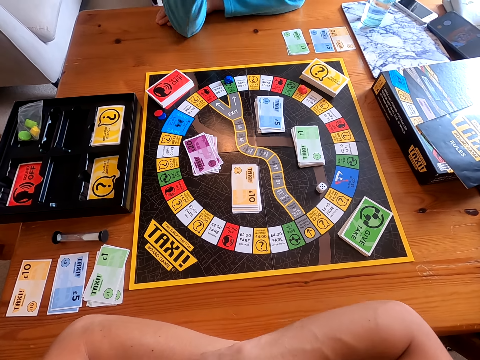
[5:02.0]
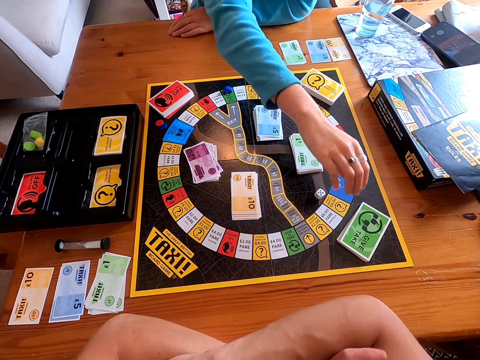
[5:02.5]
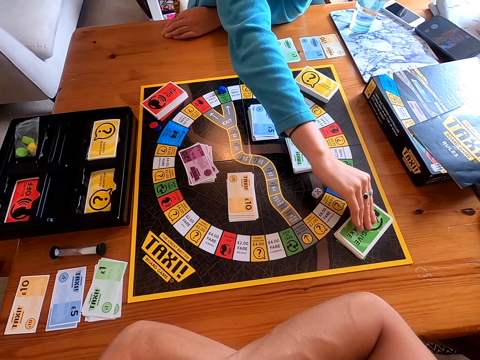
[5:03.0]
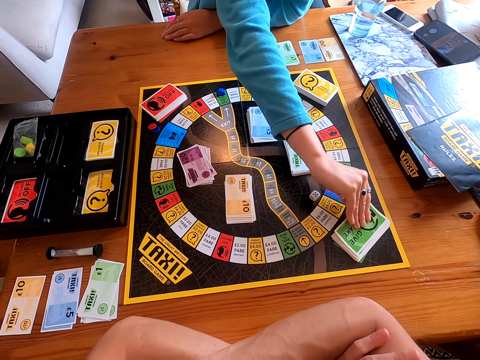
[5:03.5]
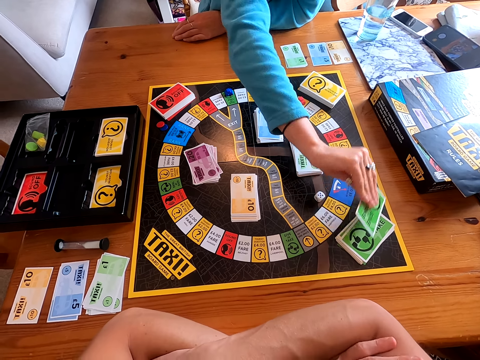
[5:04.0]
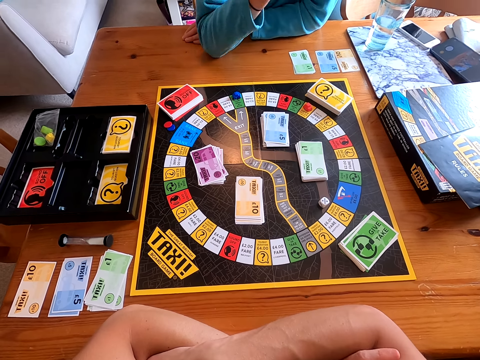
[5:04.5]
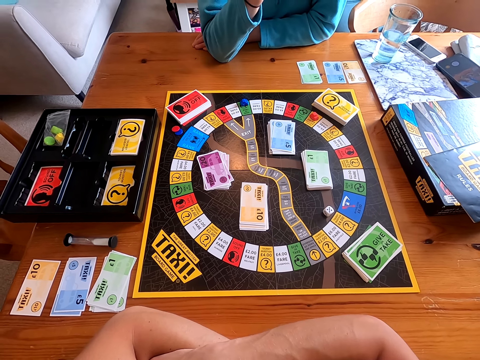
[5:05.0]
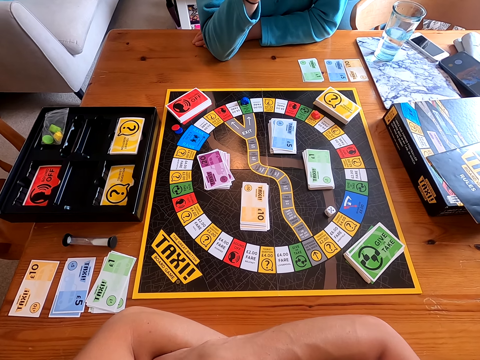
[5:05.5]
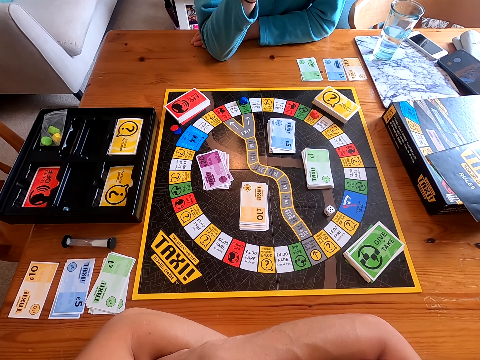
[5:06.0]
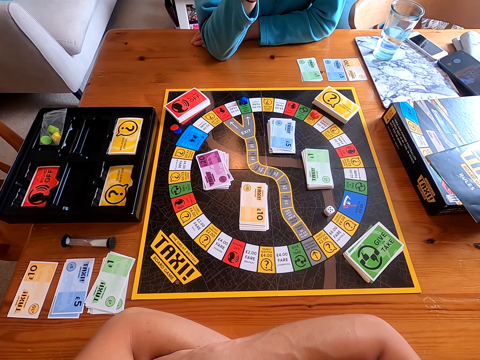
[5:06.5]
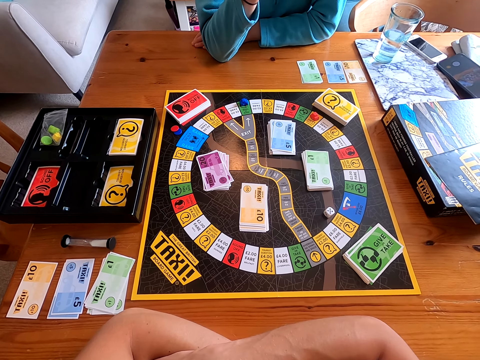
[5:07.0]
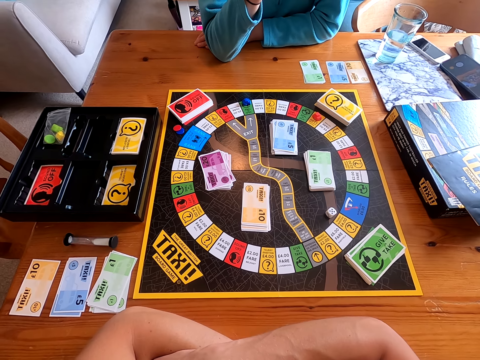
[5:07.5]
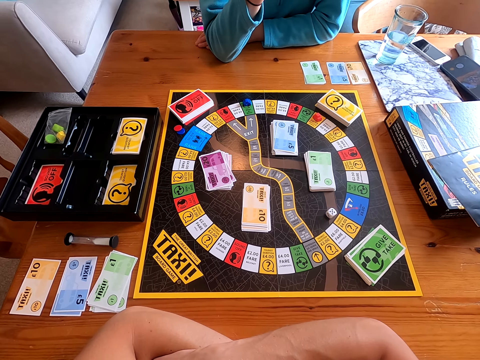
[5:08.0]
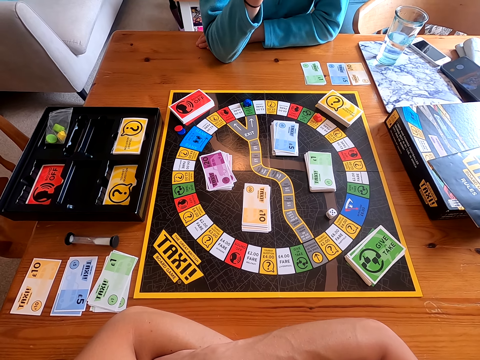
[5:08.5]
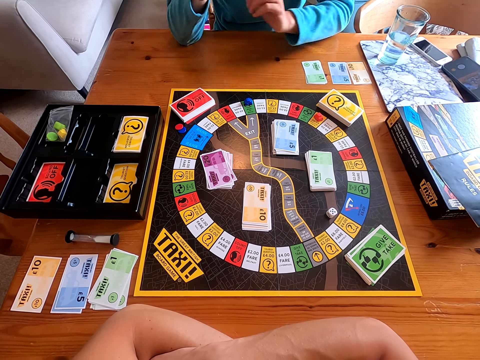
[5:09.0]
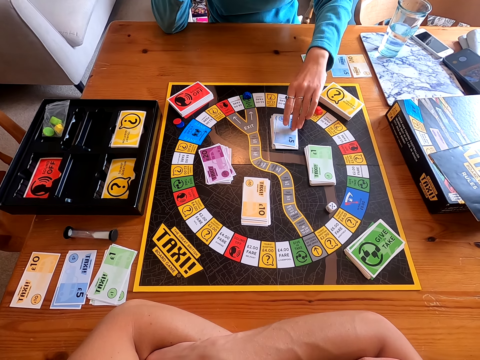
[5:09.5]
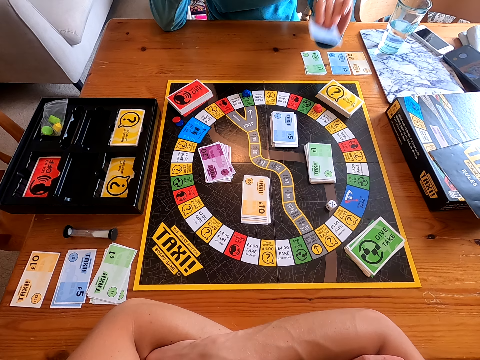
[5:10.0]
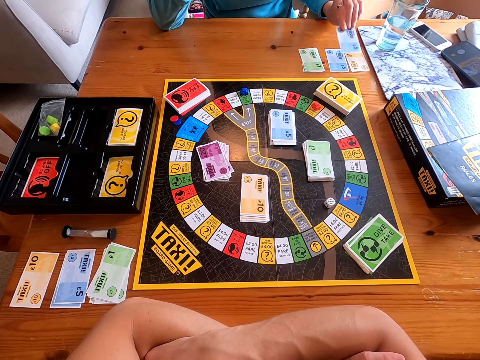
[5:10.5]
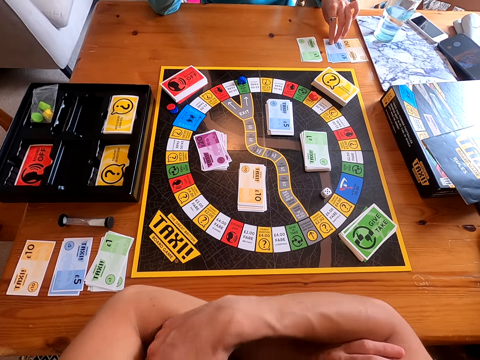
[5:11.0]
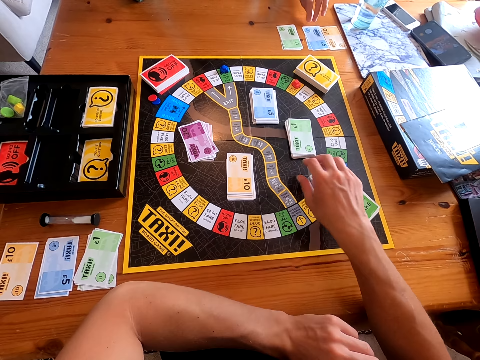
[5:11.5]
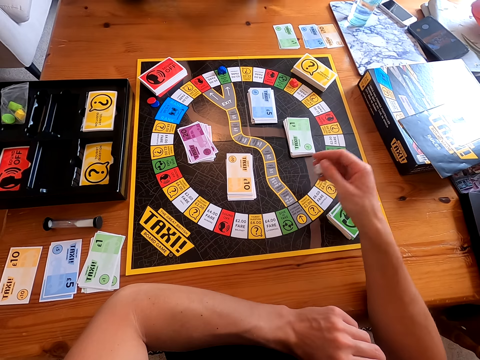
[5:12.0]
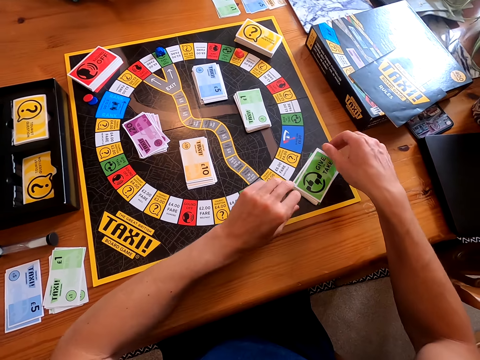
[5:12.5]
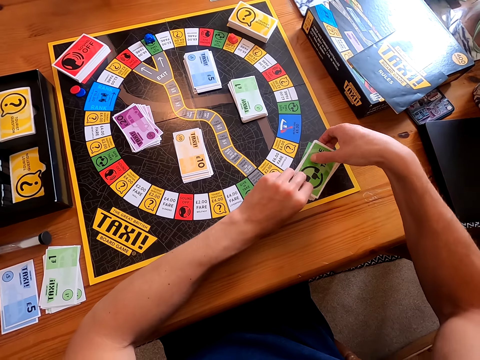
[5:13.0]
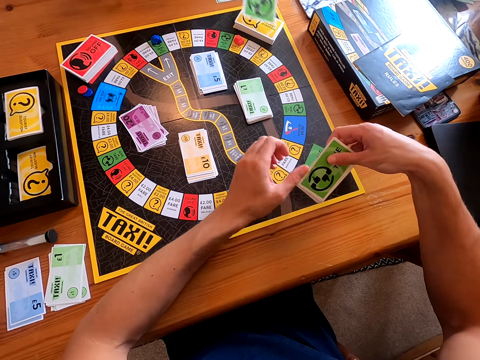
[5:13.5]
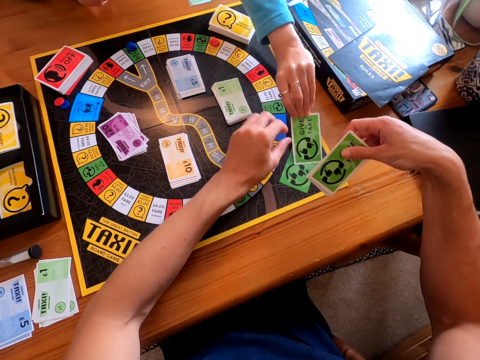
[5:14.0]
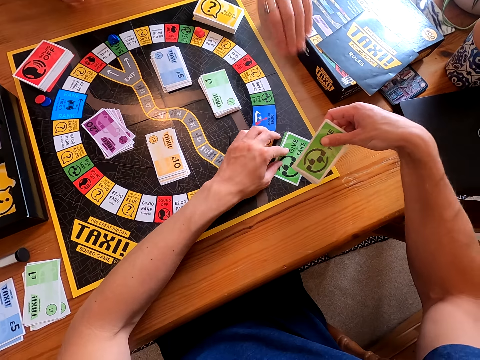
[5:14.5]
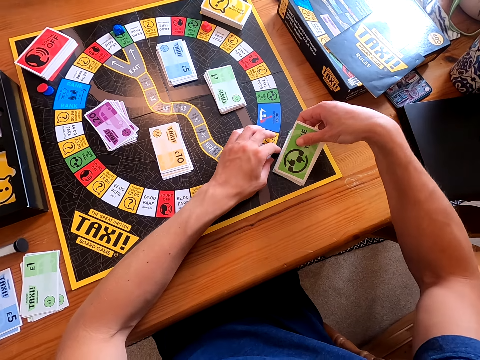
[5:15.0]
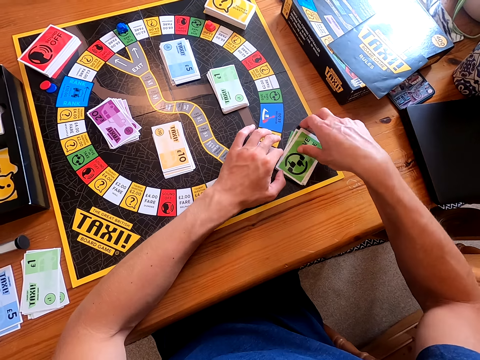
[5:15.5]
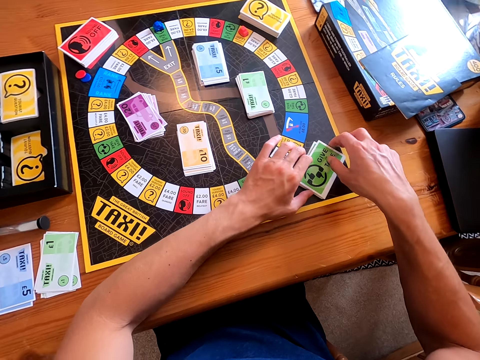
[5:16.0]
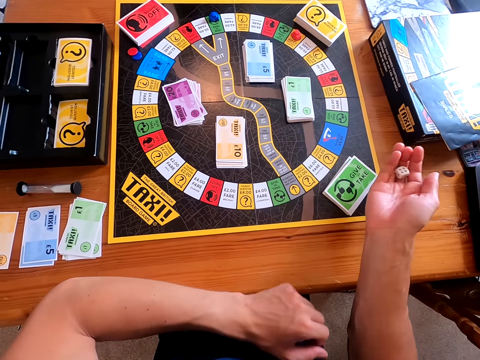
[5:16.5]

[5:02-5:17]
A woman picks a card from the board. The woman talks to the camera wearer. The woman picks a card from the board. The woman places the card on the table. The camera wearer picks a dice from the board. They hold the cards. They receive a card from the woman. The woman places the card on the other cards. The camera wearer puts the cards together.

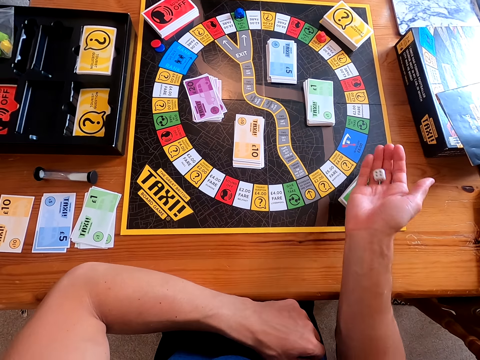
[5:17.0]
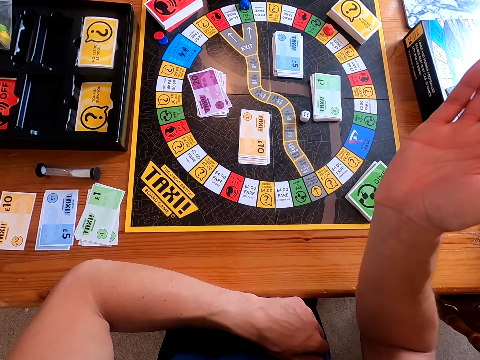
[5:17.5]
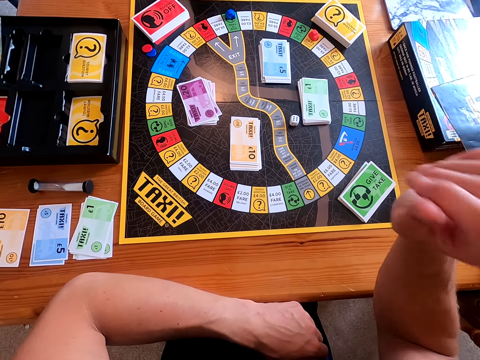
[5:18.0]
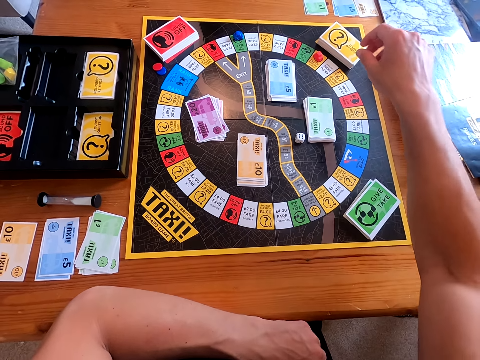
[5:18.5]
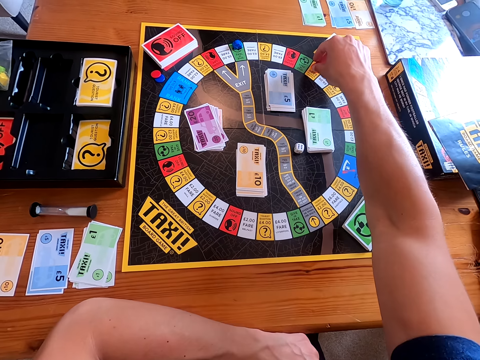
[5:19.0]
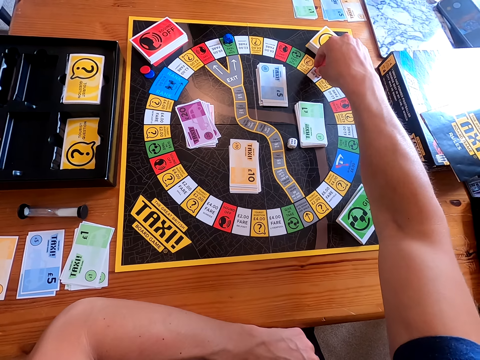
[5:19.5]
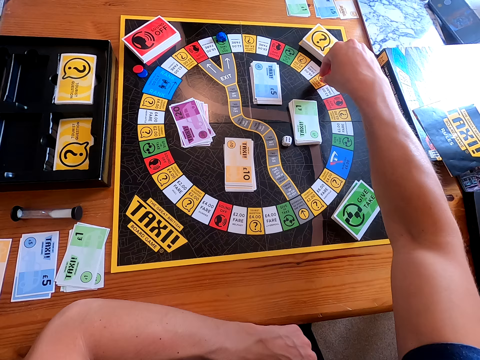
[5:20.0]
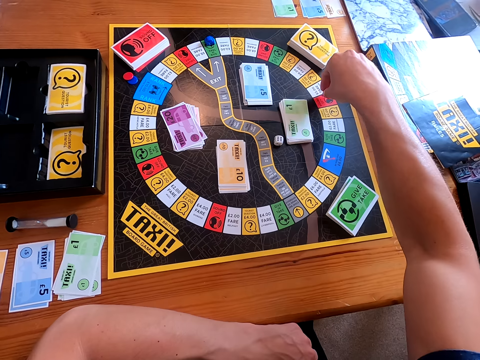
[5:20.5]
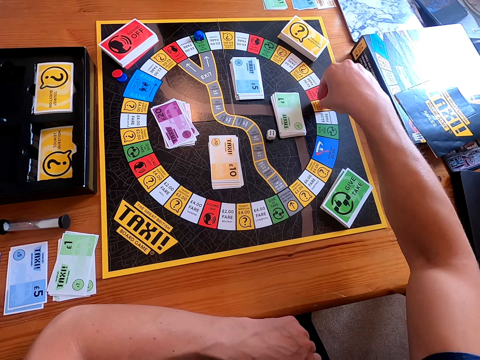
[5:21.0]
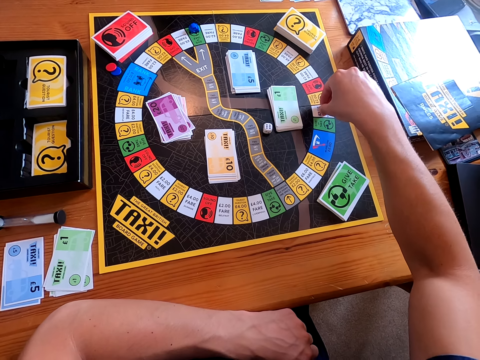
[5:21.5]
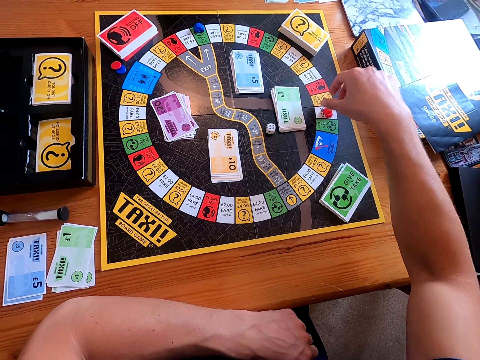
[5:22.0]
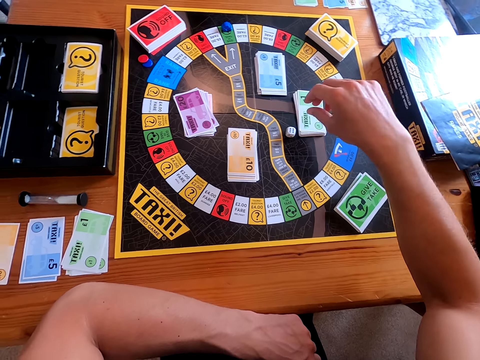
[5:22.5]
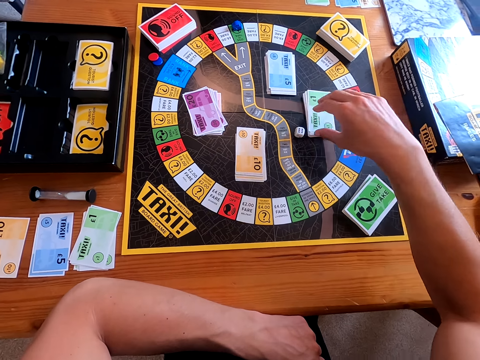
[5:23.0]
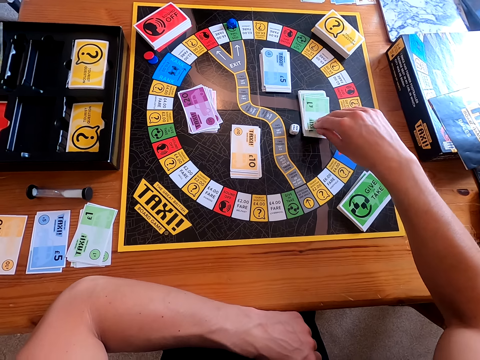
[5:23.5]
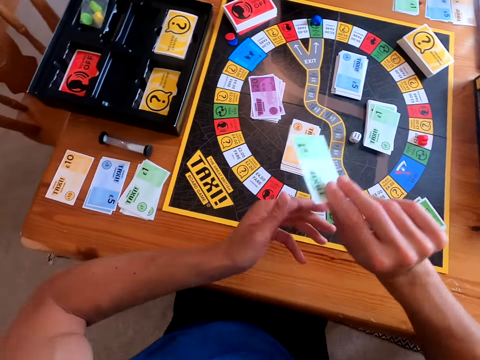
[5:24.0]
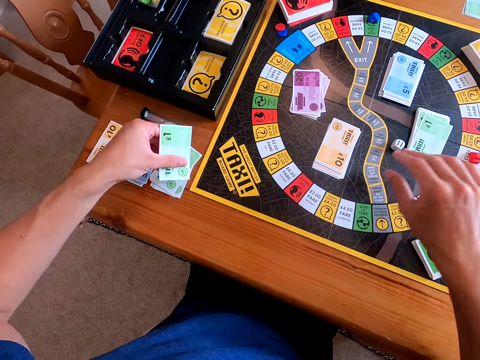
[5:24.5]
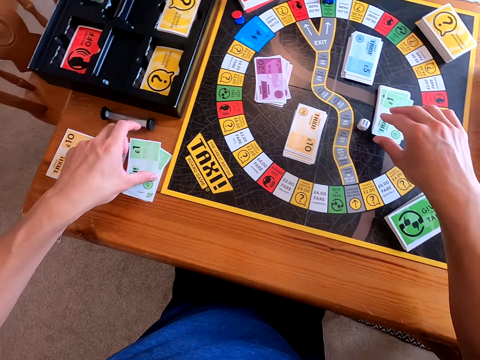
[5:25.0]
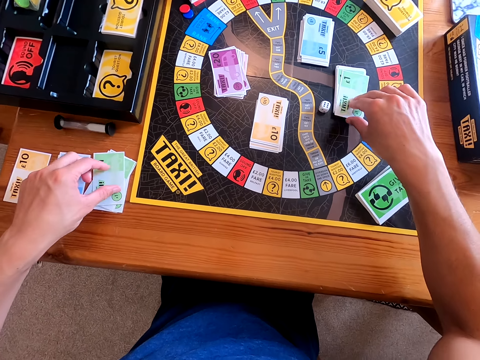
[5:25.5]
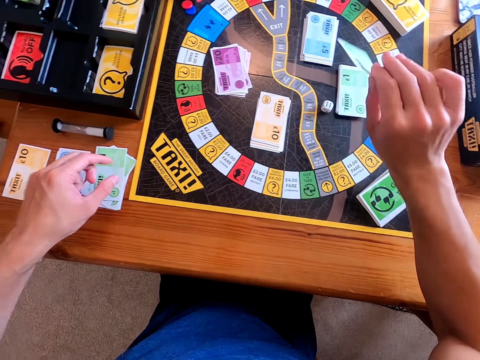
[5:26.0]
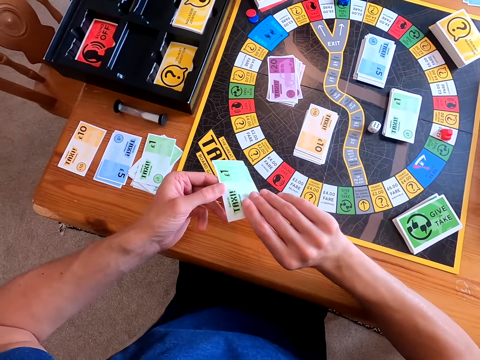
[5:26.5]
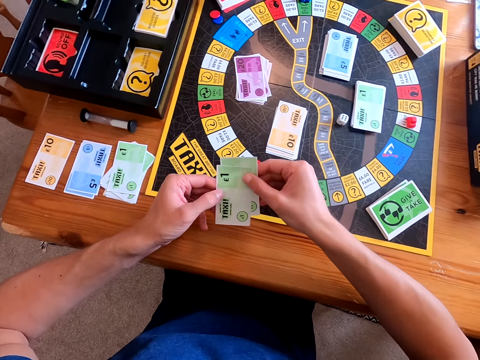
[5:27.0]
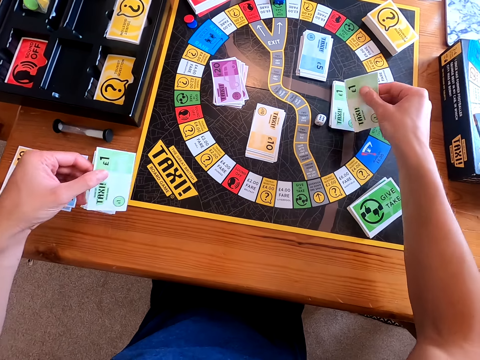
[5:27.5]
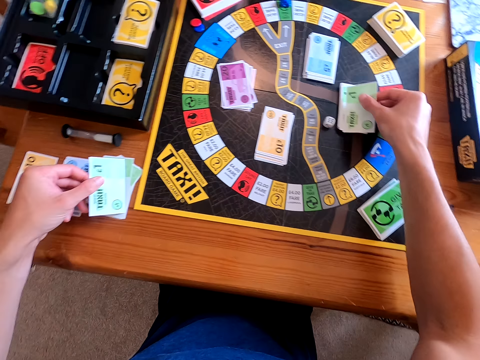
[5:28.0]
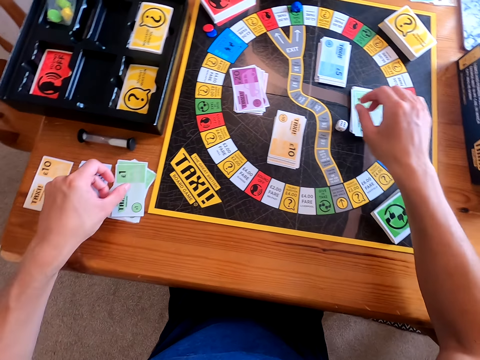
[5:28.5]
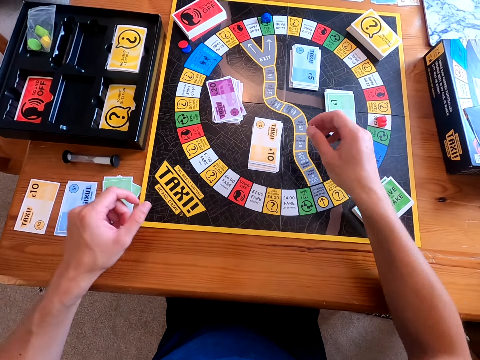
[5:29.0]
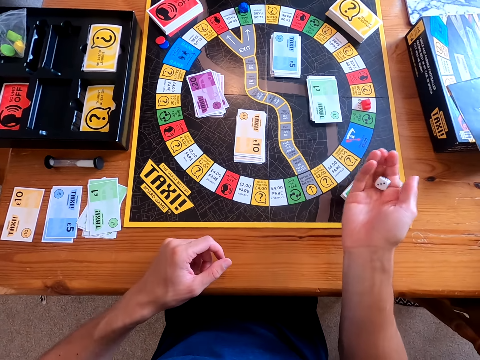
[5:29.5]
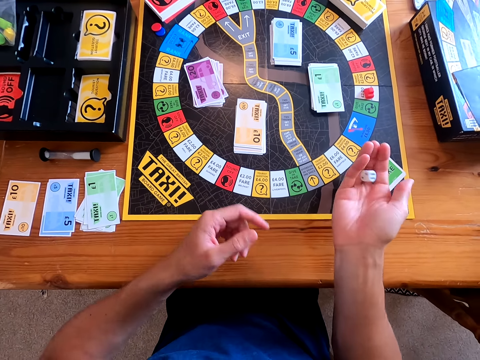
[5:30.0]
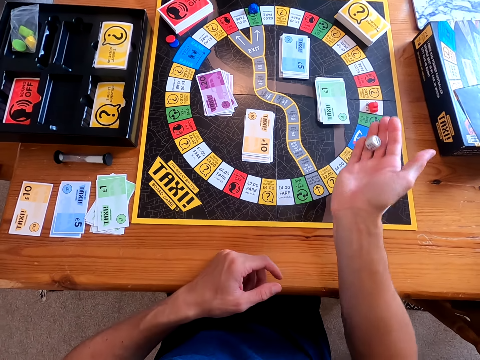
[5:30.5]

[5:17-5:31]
The camera wearer rolls the dice in his hand. He throws the dice on the board. He moves the piece forward on the board. He picks a card from the board. He places the card on the table. He picks two cards from the board. He holds the cards with both hands. He returns a card using his right hand. He puts the card on the table using his left hand. He picks the dice from the board. He rolls the dice in his hand.
